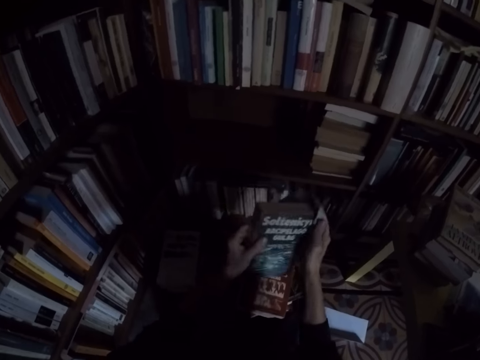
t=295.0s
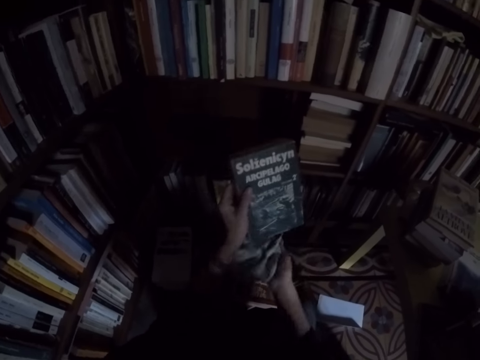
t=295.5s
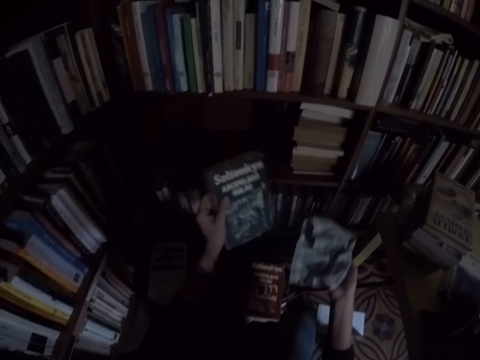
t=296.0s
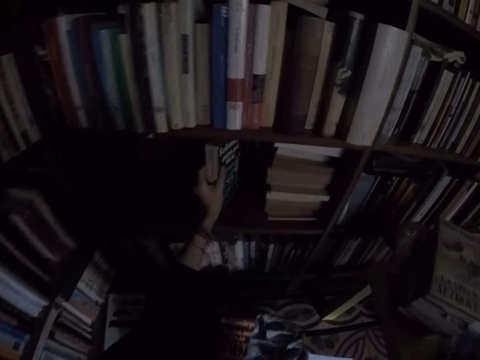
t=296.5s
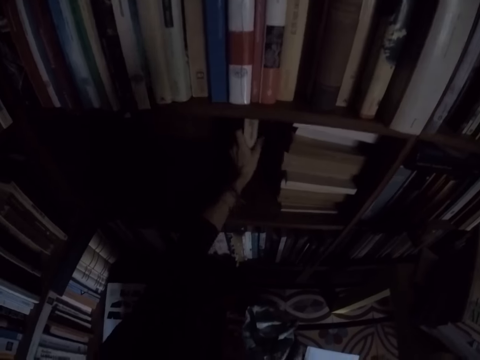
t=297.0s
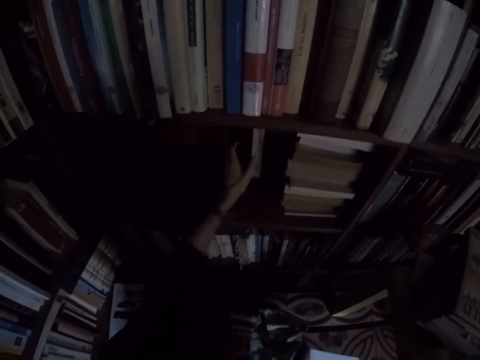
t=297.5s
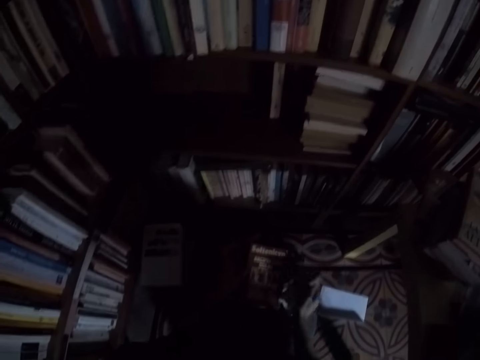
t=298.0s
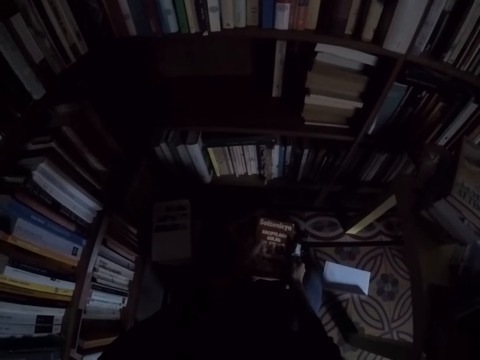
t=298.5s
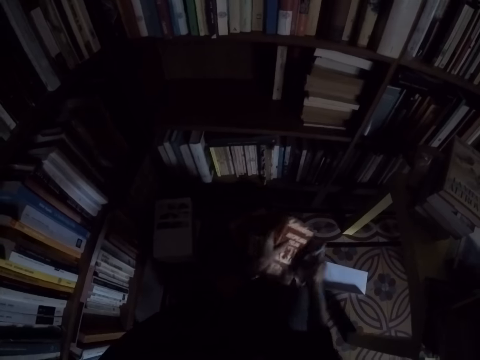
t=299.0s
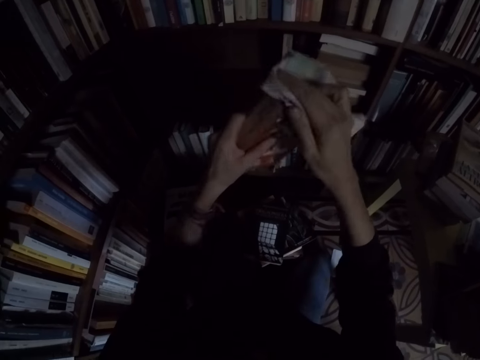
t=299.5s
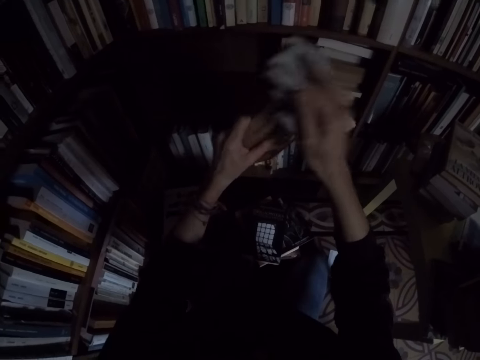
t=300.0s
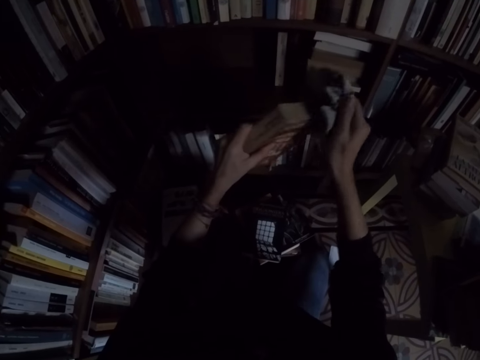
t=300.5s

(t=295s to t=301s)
The camera wearer places the book on the shelf with his left hand. He takes the book from the top of another book with his left hand. He cleans the book with the rag in his right hand.

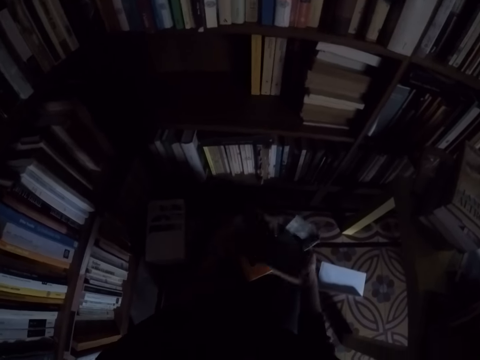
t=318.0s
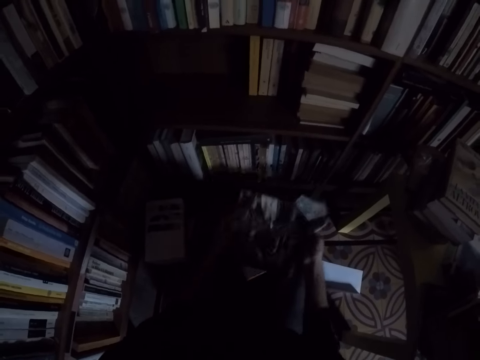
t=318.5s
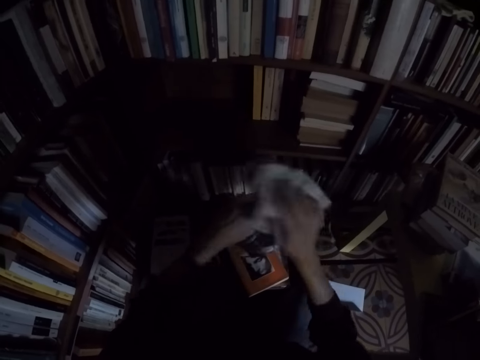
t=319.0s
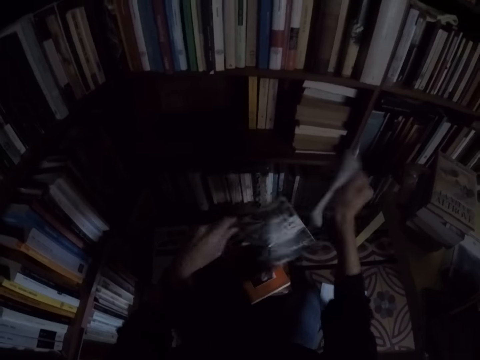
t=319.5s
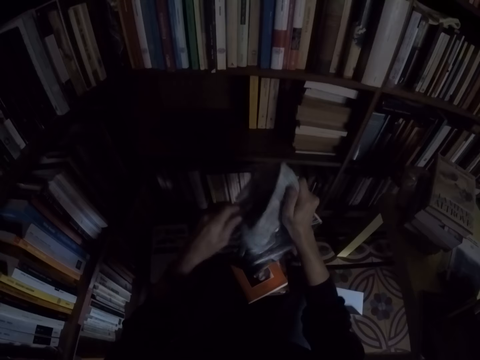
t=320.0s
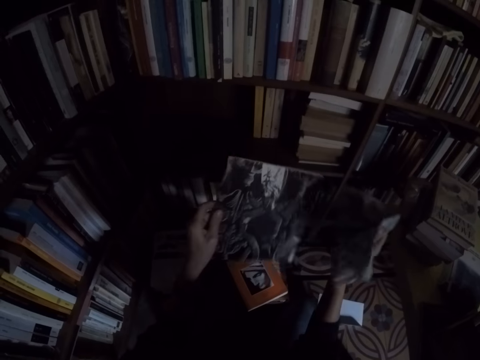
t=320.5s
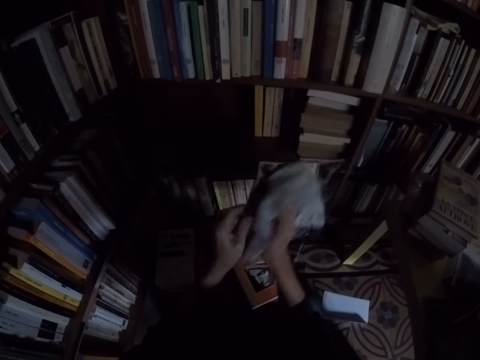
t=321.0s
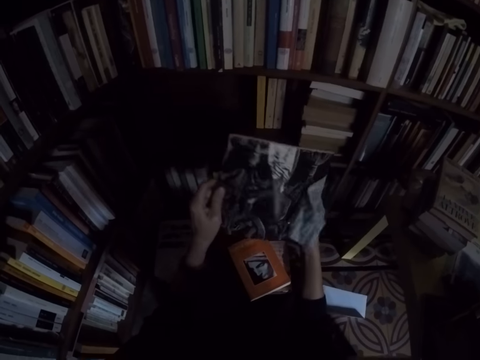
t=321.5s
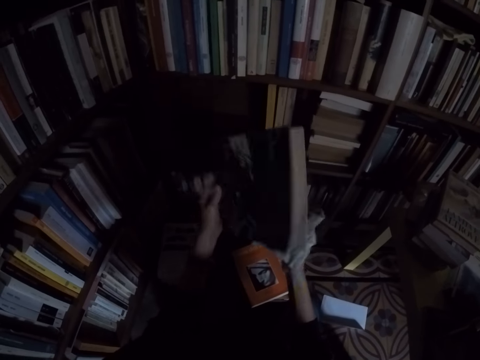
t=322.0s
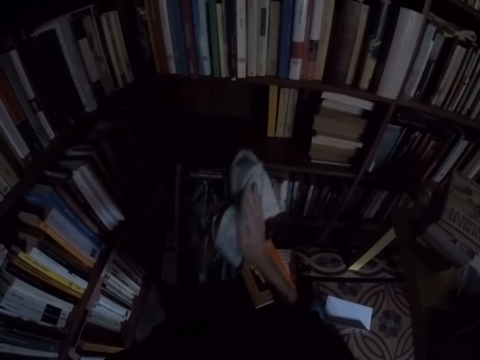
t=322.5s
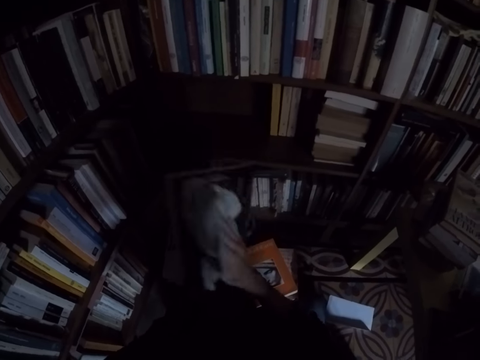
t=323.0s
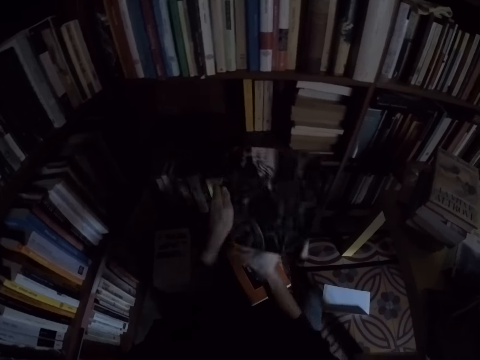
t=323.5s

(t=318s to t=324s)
The camera wearer picks the book from the floor. He cleans the book with the rag in his right hand.

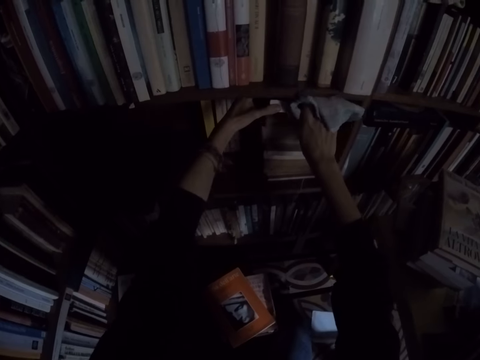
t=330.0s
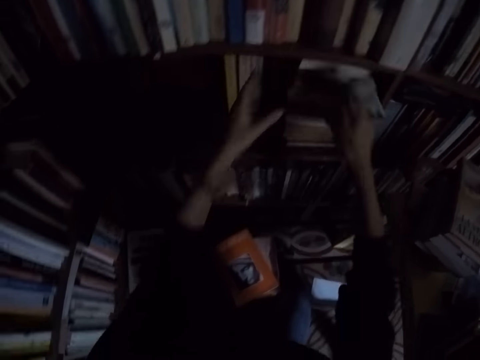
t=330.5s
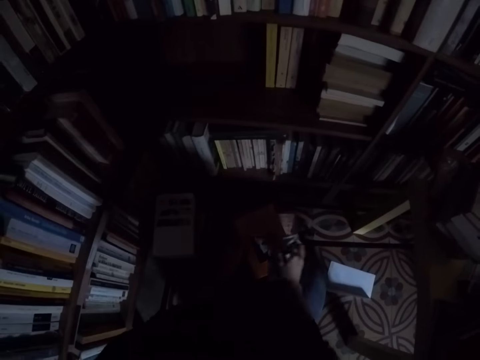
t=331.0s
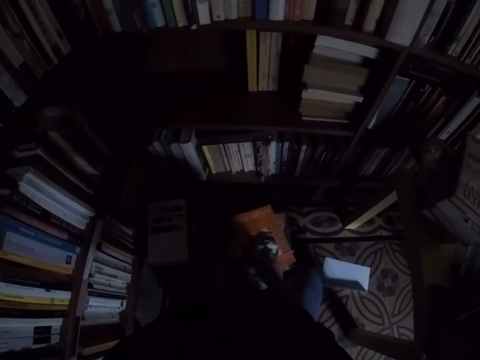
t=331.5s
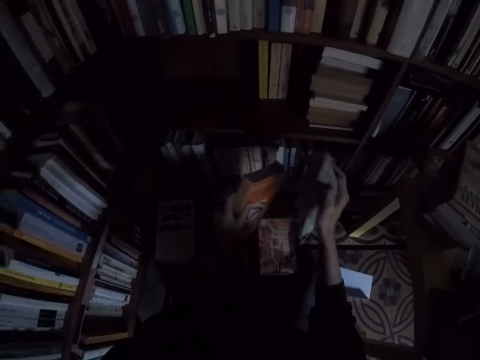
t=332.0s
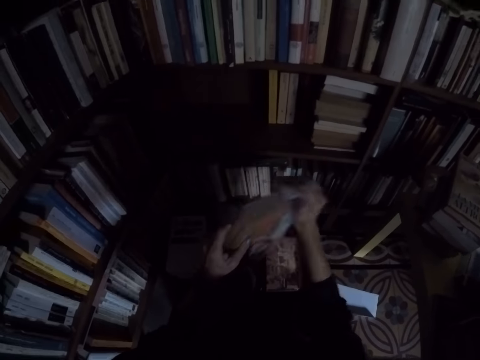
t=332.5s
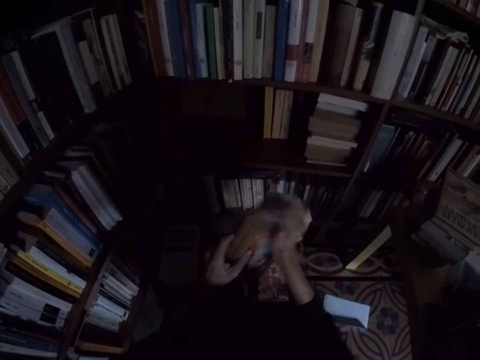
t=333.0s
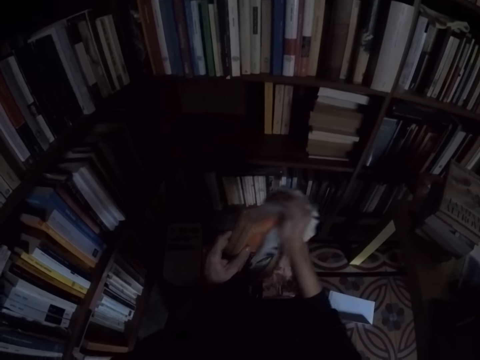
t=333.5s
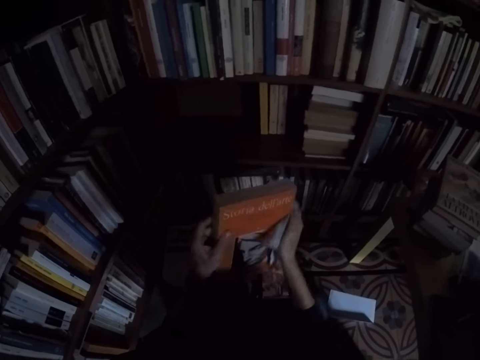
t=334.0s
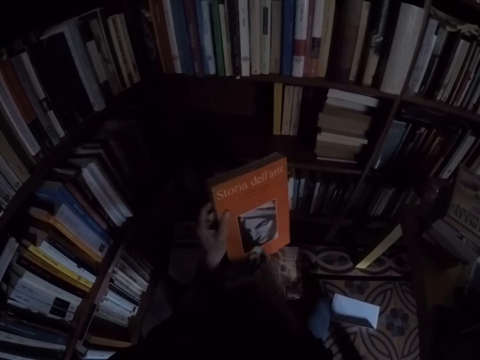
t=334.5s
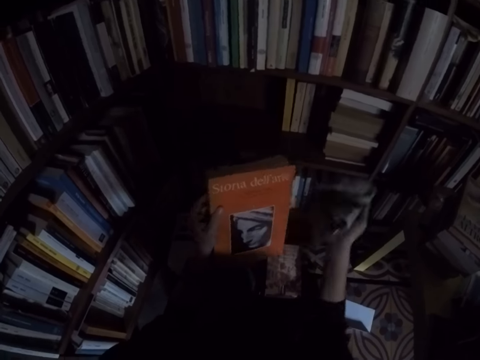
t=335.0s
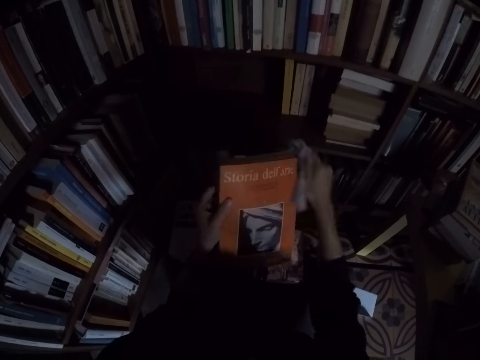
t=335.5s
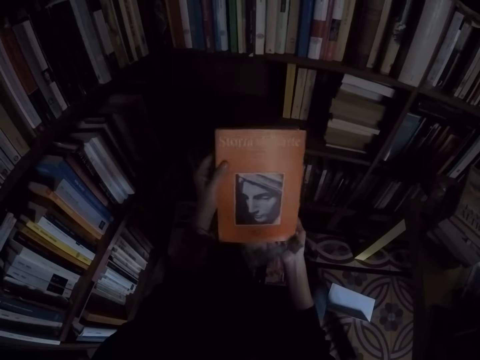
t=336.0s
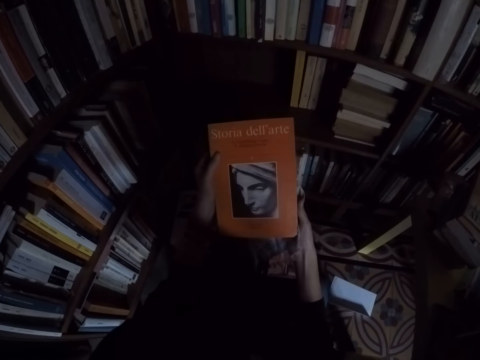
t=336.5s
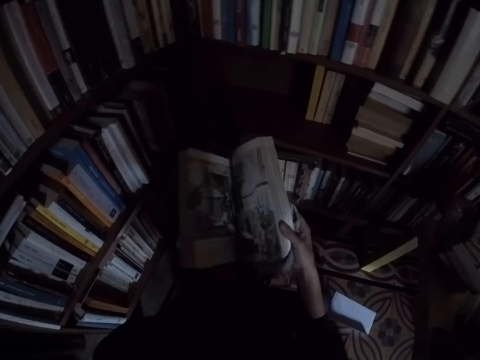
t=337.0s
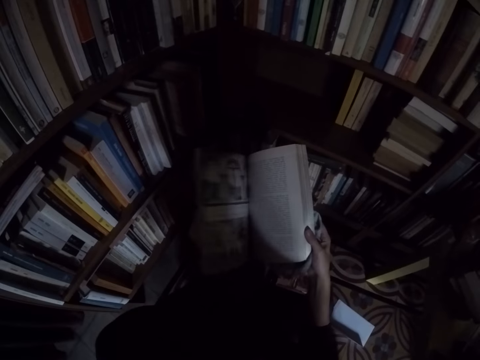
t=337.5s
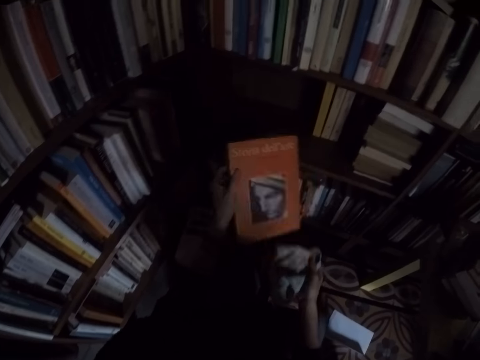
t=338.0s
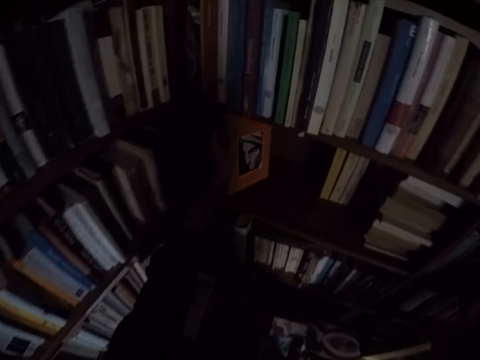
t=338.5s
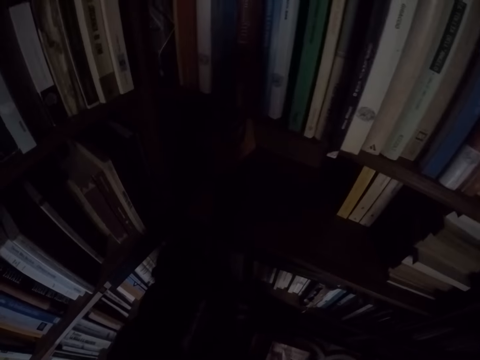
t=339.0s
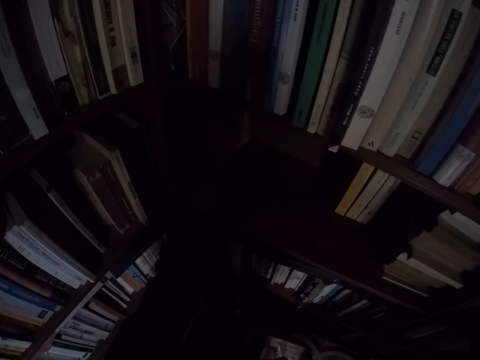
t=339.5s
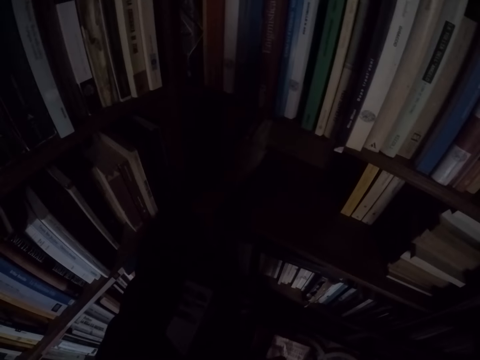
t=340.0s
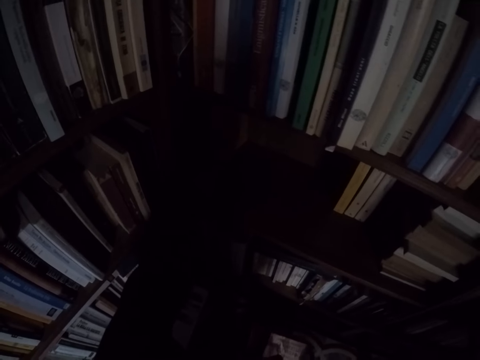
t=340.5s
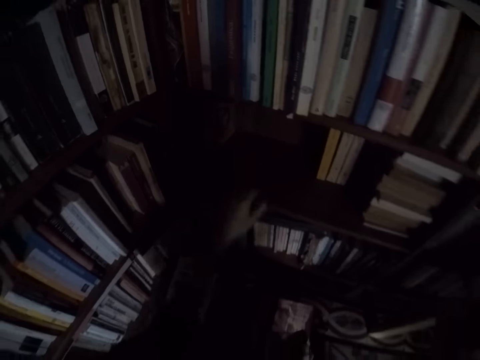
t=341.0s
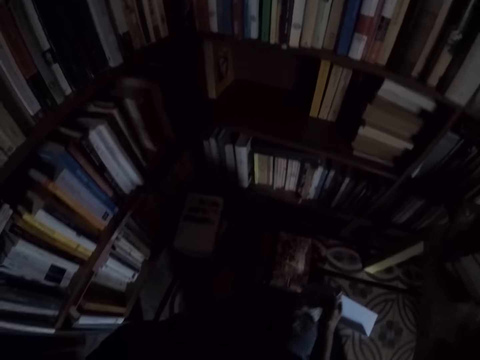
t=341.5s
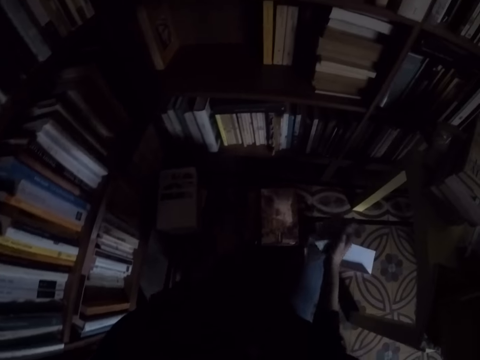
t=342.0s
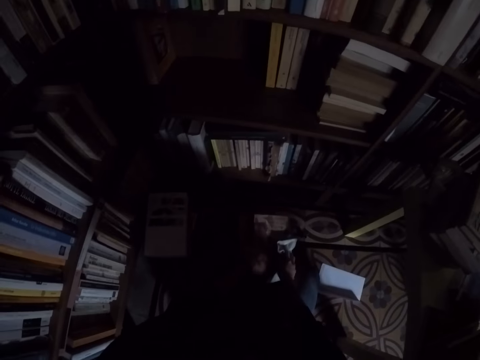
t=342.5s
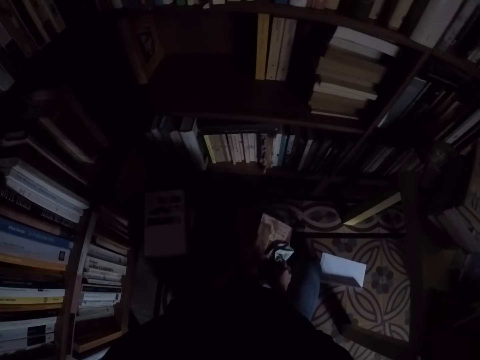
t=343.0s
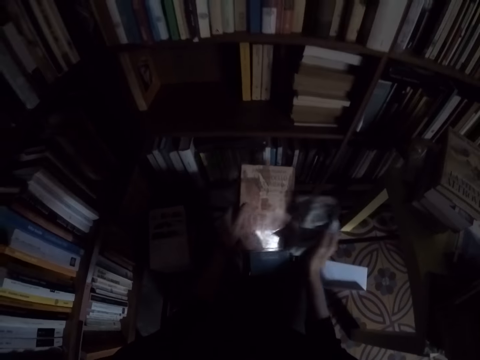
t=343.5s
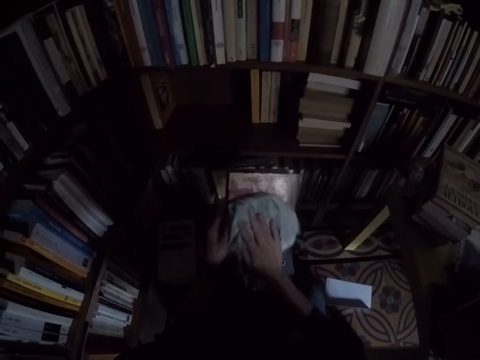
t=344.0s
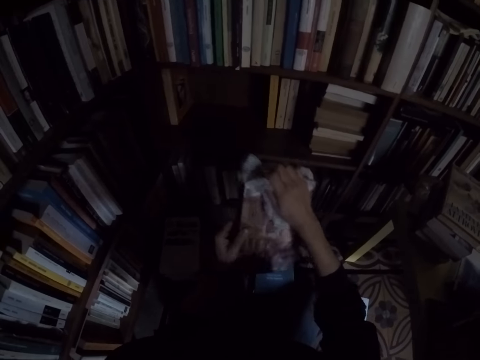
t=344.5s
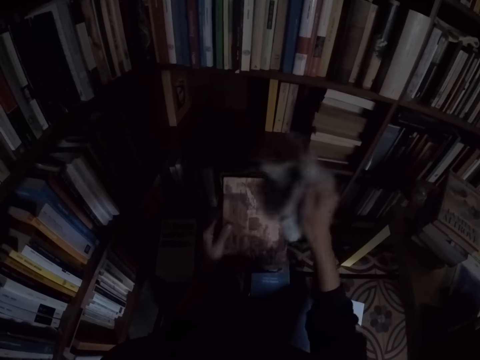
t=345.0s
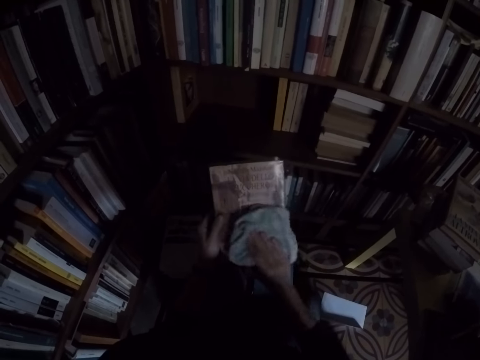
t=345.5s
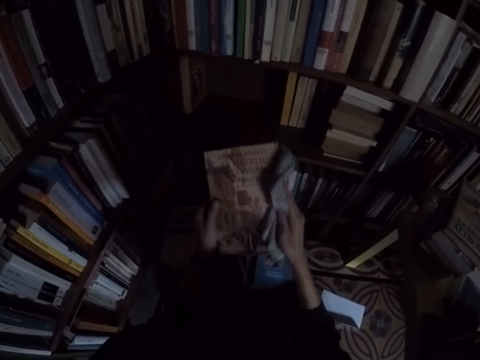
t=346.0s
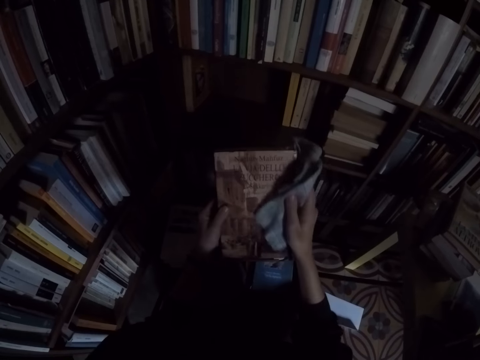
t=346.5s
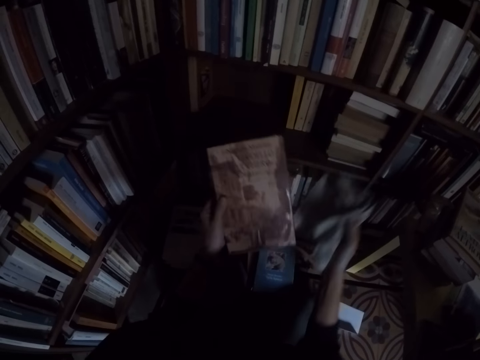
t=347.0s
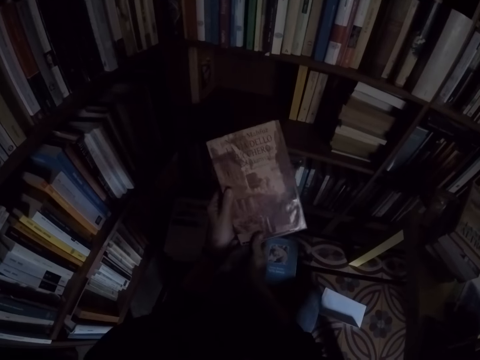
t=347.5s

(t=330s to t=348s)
The camera wearer takes a book from the top of another book with his left hand. He cleans the book with the rag in his right hand. He flips through the book with his right hand. He opens the book. He places the book on the shelf with his left hand. He takes the book from the top of another book with his left hand. He cleans the book with the rag in his right hand.
